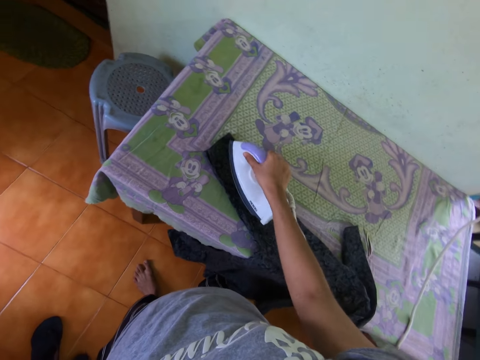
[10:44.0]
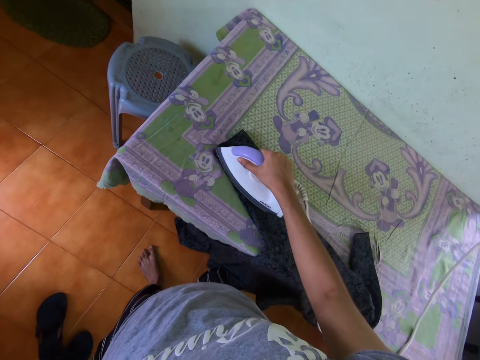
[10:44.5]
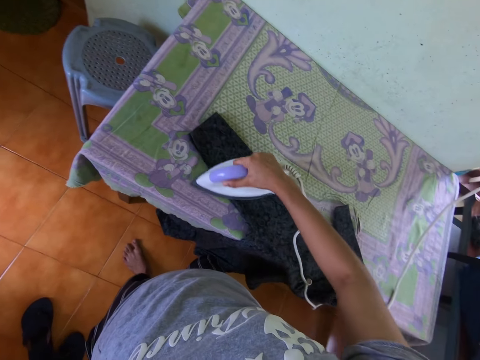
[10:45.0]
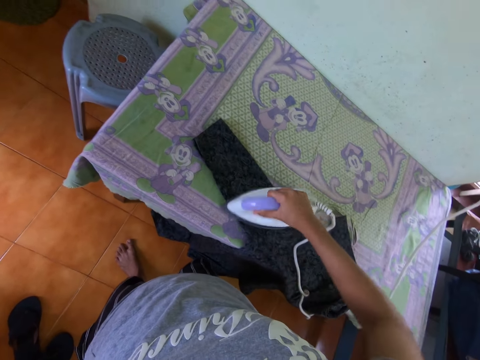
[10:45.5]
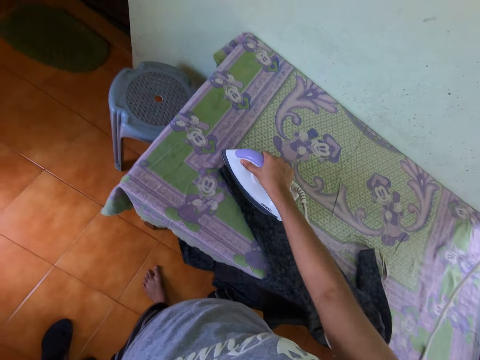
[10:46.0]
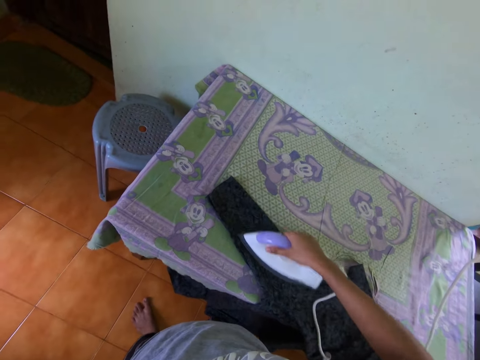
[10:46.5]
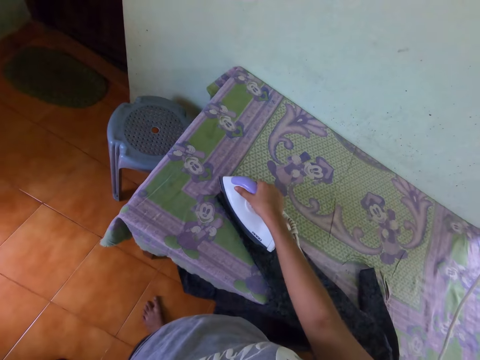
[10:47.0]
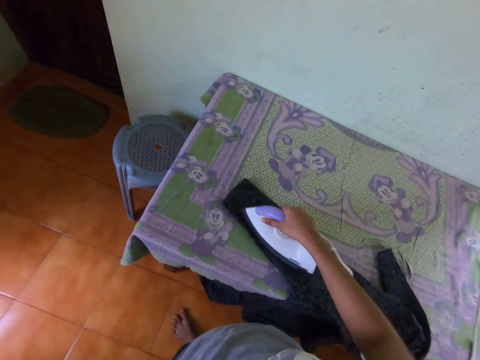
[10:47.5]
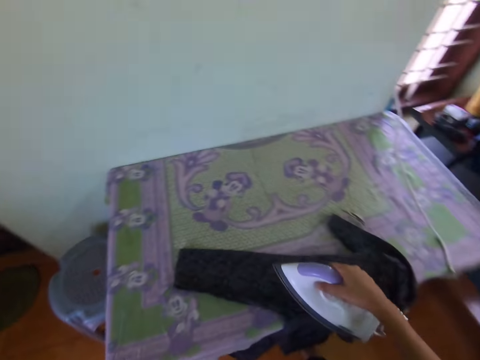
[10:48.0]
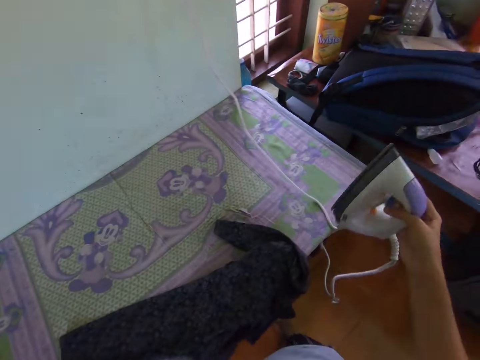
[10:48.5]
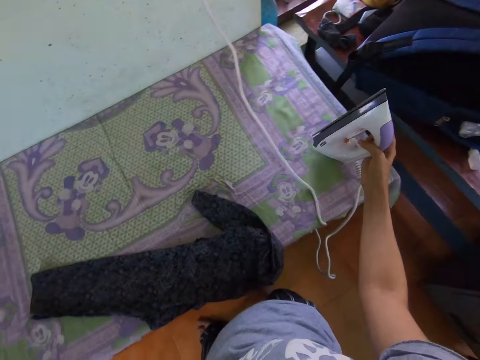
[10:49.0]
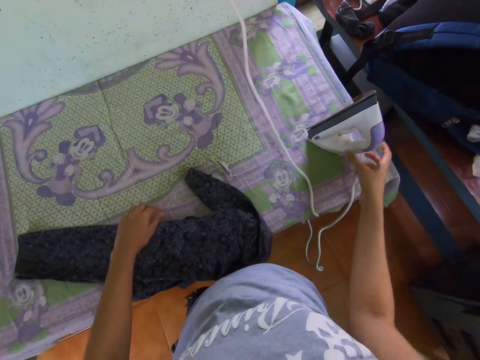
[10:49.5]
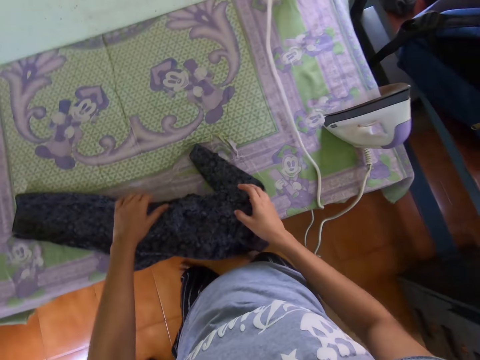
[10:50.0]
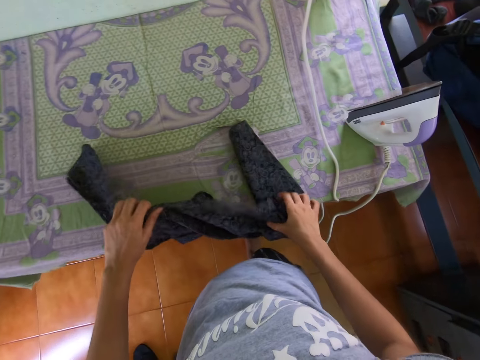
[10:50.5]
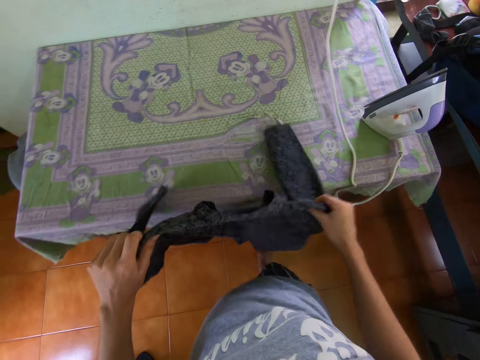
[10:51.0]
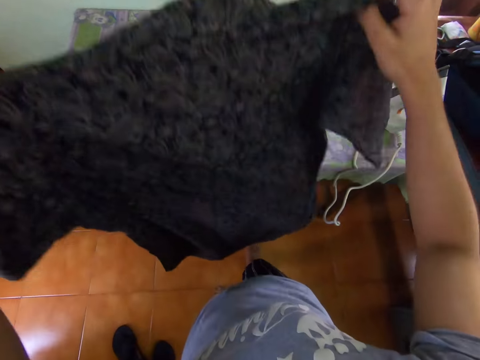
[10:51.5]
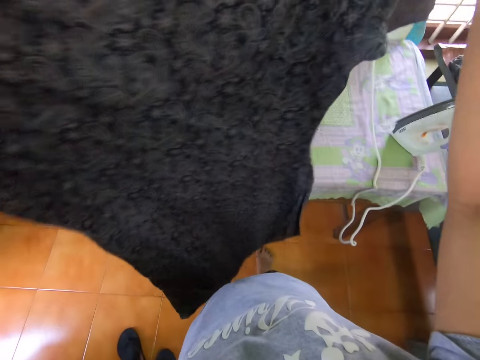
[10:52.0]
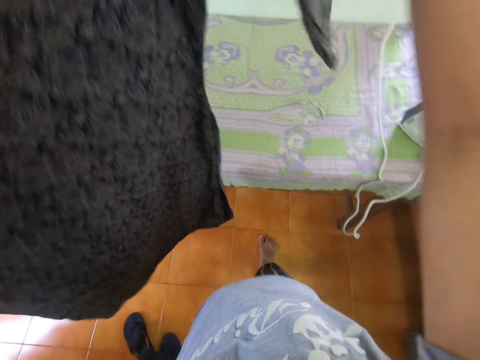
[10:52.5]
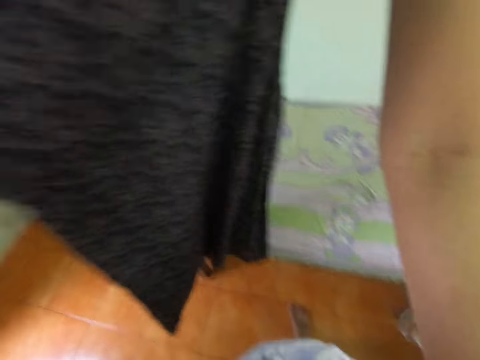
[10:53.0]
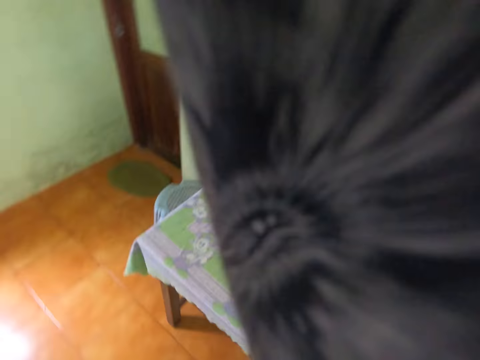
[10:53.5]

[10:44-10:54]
The camera wearer places the iron box on the table. They pick the shirt. They lift the shirt up and look at the shirt.

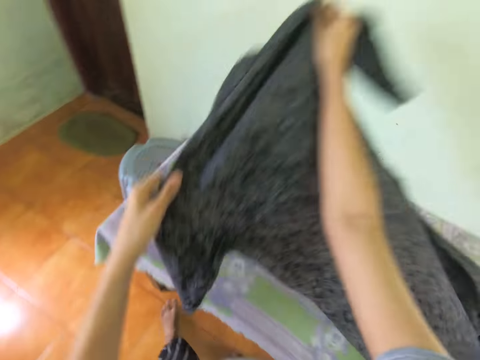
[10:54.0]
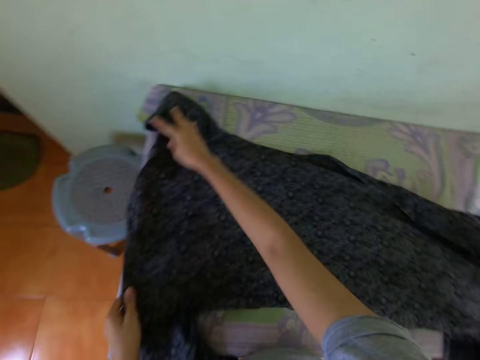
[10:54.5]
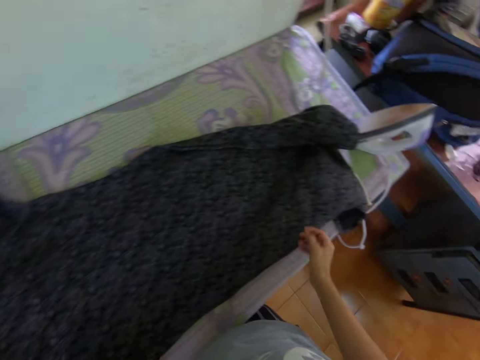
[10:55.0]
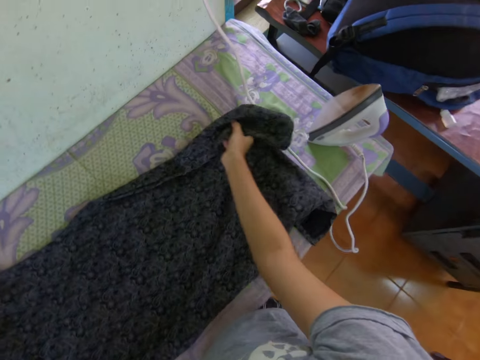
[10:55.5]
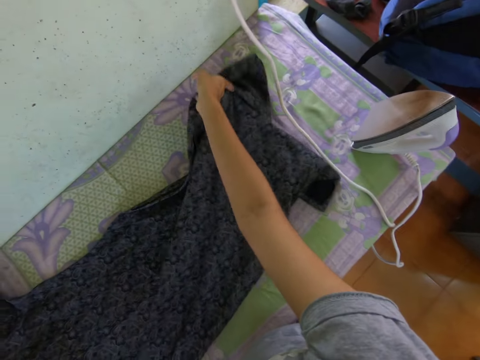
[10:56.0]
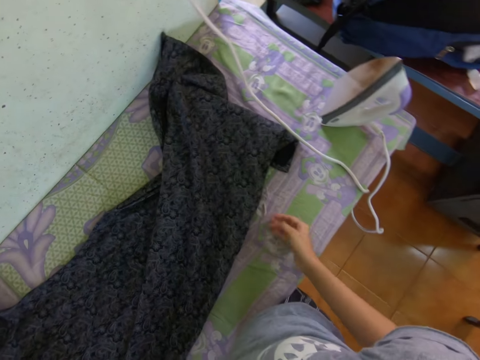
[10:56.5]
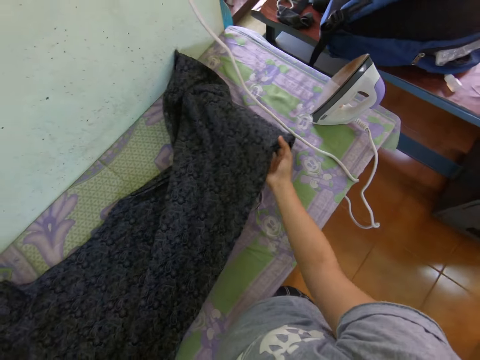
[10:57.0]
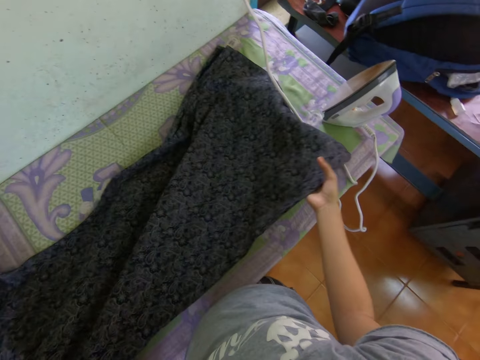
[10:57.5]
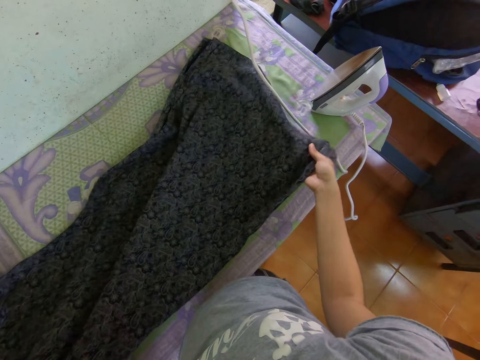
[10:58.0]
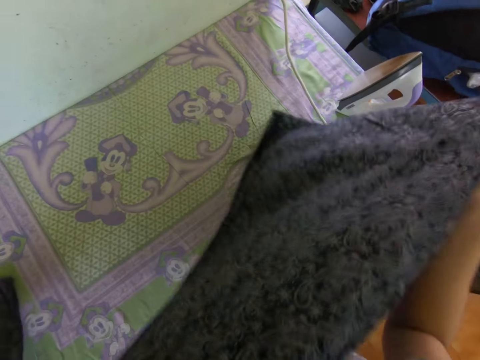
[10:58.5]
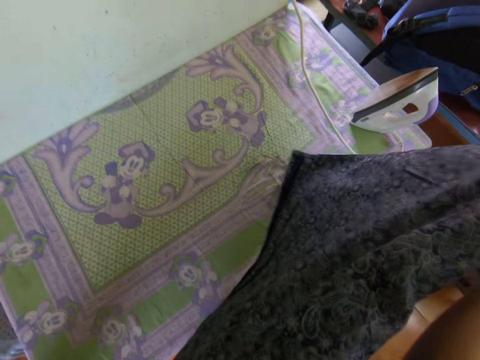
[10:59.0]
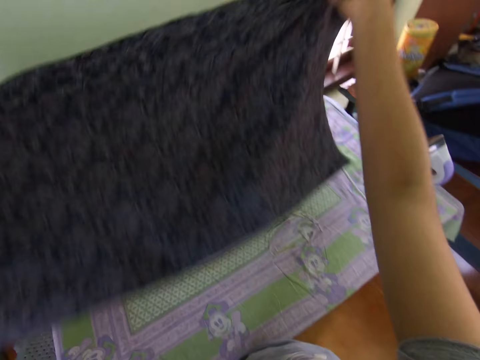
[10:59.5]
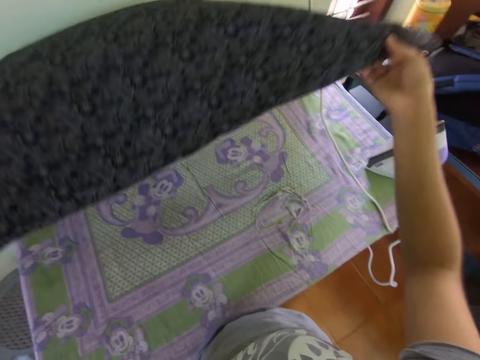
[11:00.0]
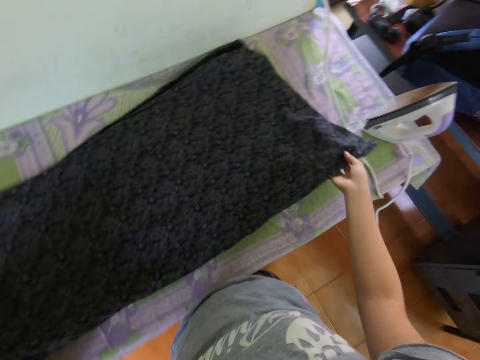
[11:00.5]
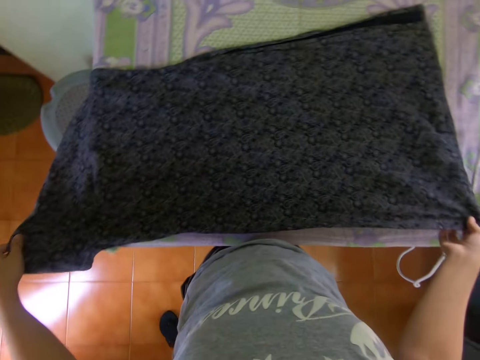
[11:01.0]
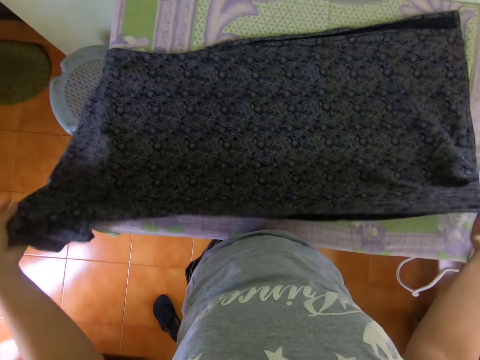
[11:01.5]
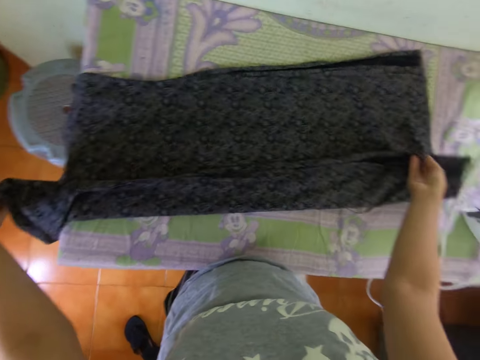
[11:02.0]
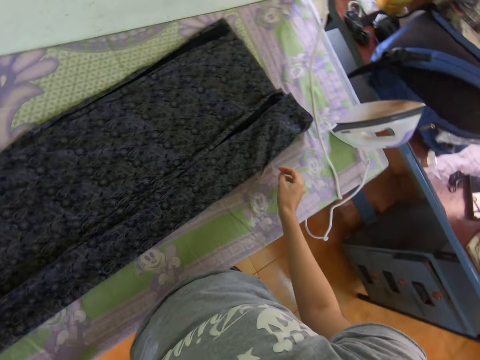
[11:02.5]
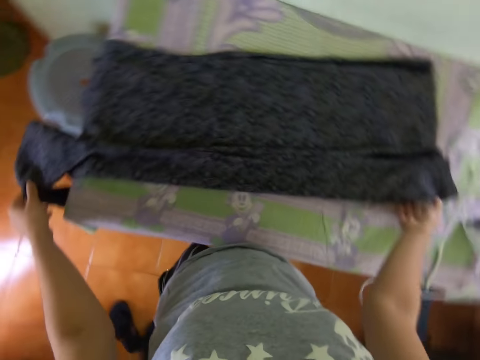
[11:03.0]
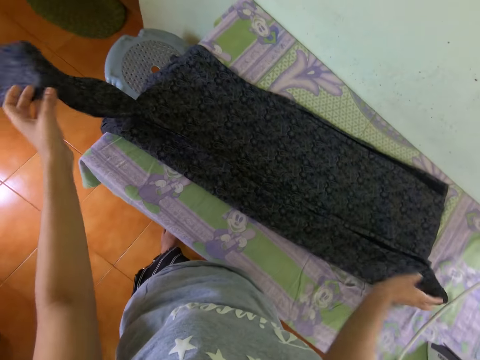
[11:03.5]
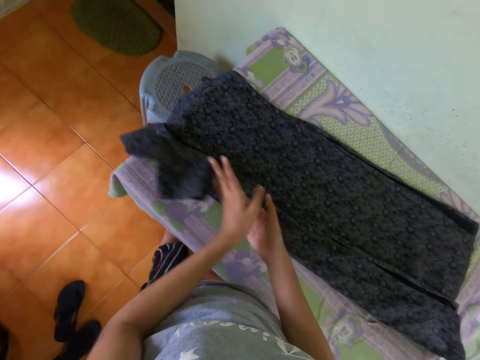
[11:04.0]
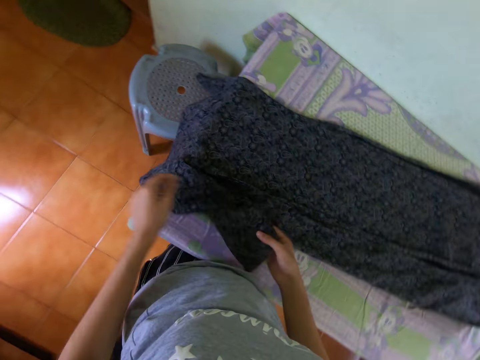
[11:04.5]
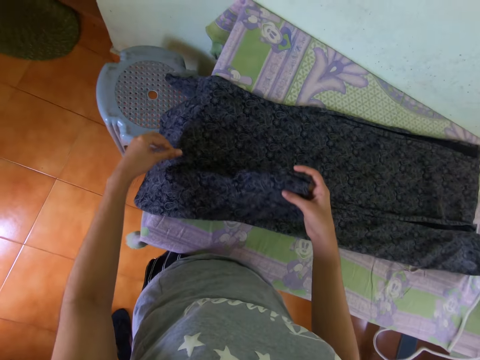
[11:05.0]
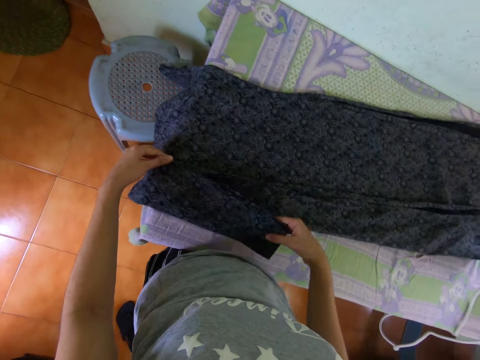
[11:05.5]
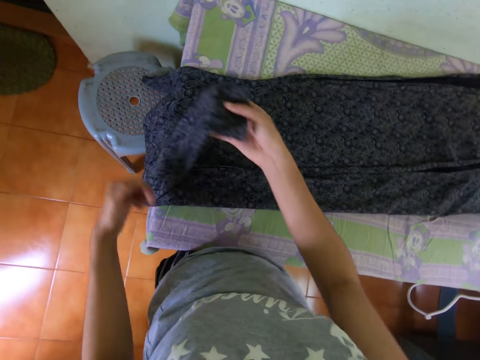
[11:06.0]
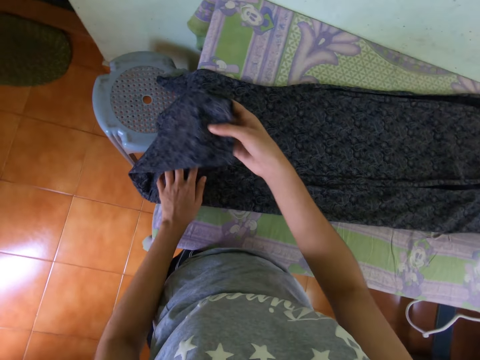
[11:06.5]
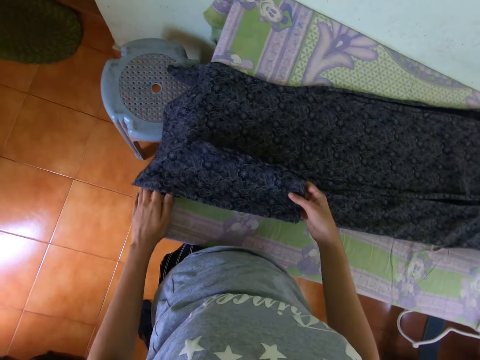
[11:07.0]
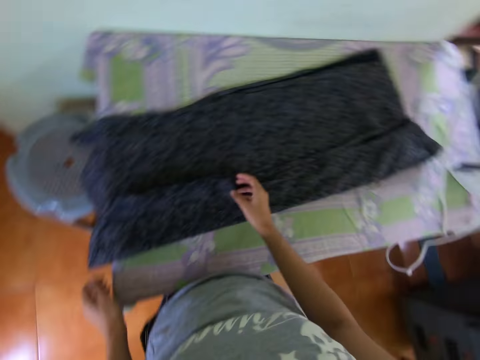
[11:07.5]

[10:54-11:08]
The camera wearer places the shirt on the table. They straighten the shirt. They fold the shirt.

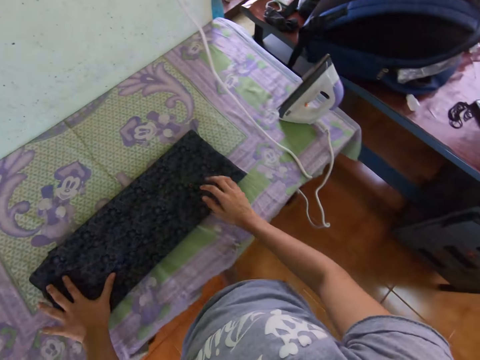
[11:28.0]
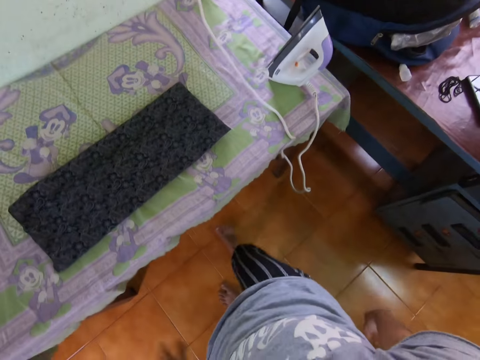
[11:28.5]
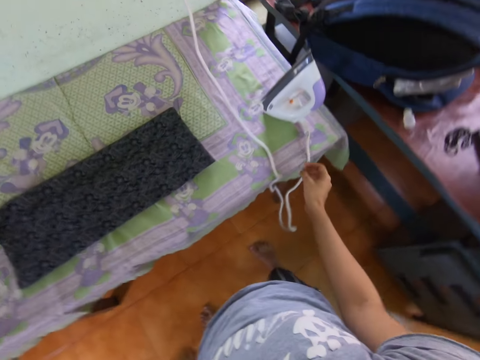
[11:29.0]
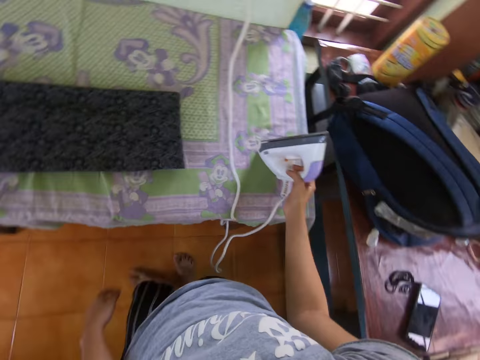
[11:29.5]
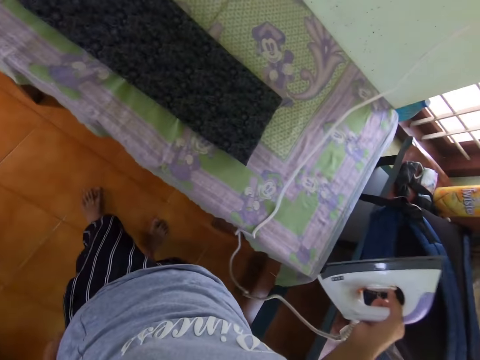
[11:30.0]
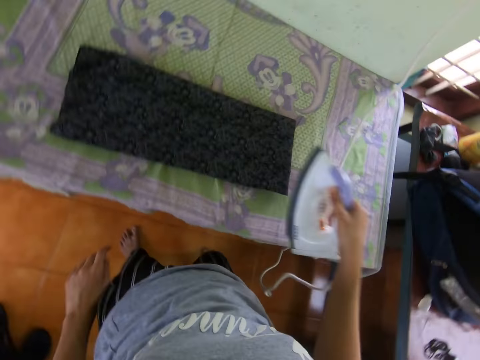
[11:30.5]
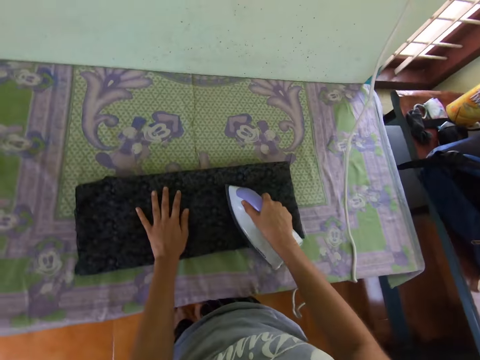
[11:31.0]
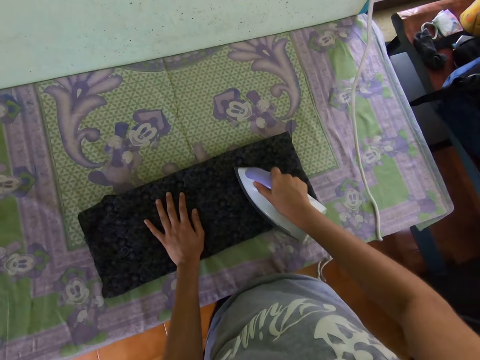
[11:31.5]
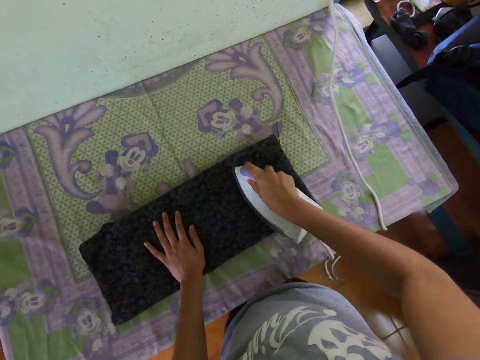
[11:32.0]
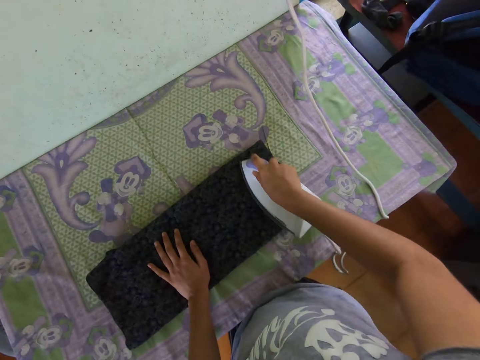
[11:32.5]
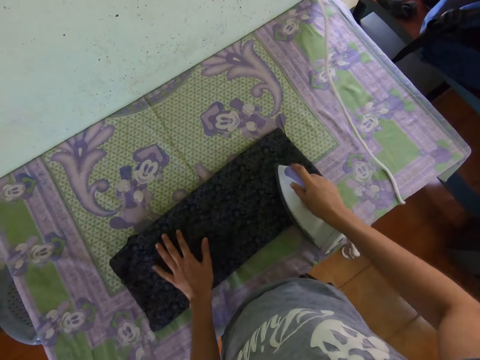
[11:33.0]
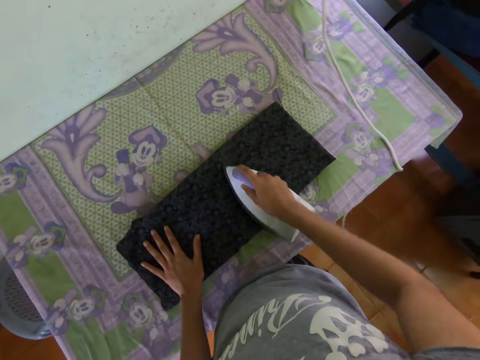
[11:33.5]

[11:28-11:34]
The camera wearer picks the iron box. They iron the shirt.
